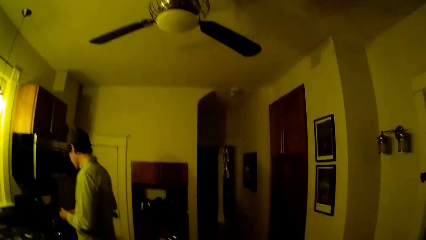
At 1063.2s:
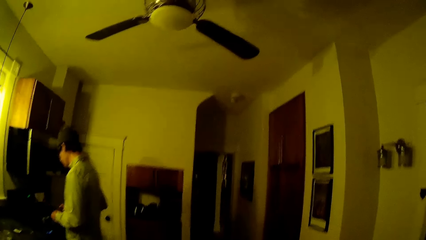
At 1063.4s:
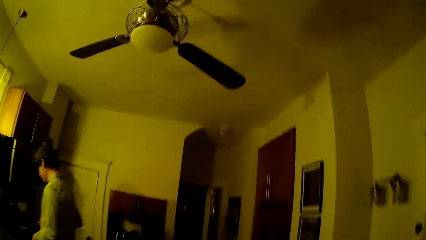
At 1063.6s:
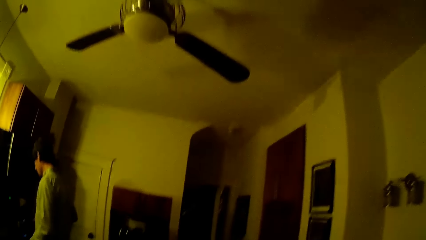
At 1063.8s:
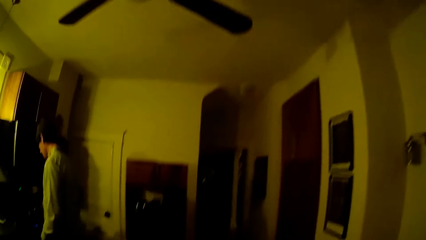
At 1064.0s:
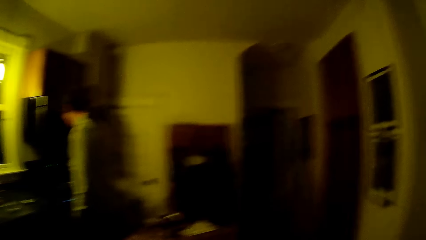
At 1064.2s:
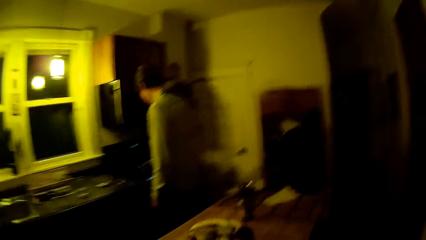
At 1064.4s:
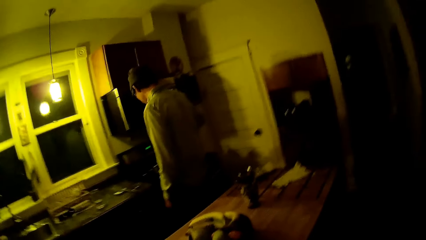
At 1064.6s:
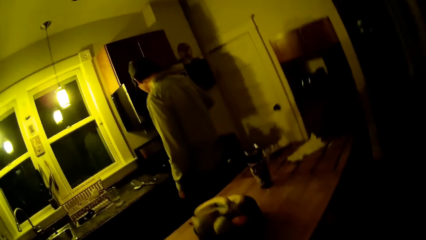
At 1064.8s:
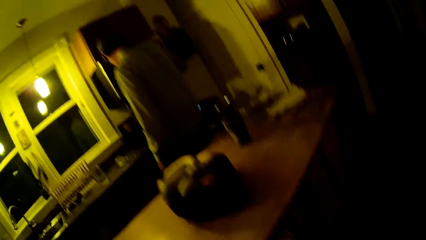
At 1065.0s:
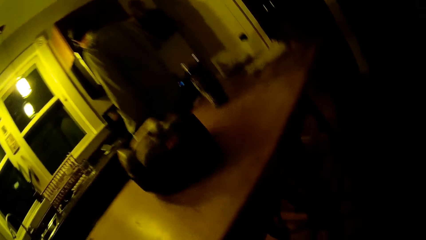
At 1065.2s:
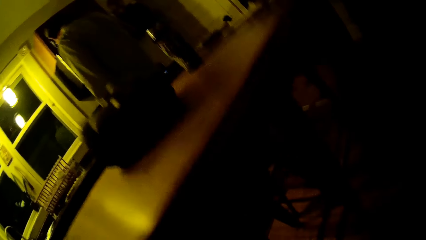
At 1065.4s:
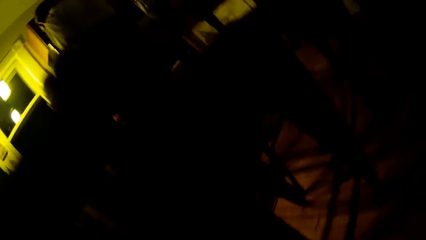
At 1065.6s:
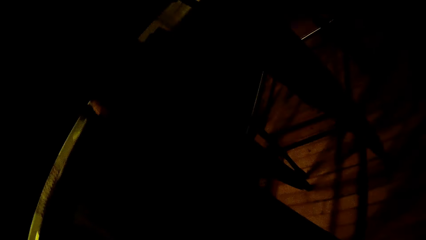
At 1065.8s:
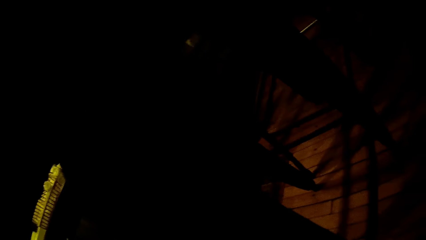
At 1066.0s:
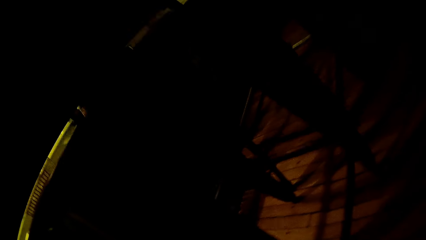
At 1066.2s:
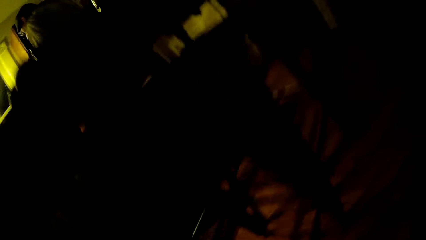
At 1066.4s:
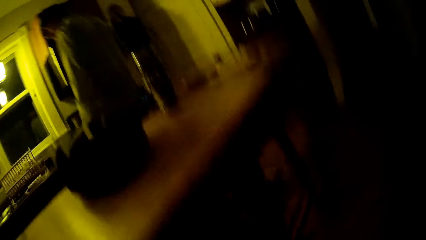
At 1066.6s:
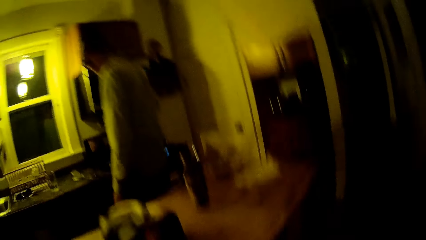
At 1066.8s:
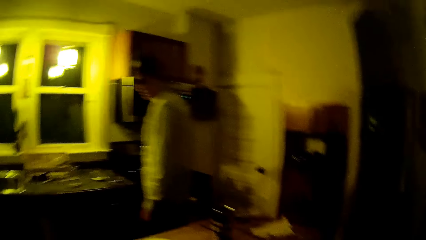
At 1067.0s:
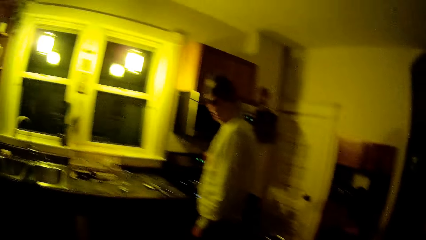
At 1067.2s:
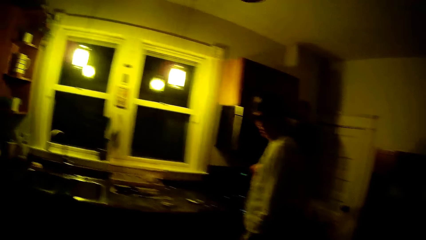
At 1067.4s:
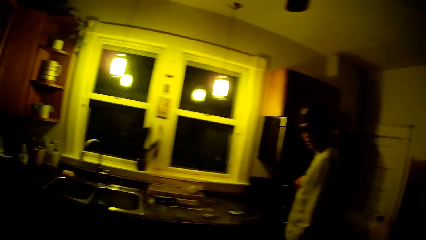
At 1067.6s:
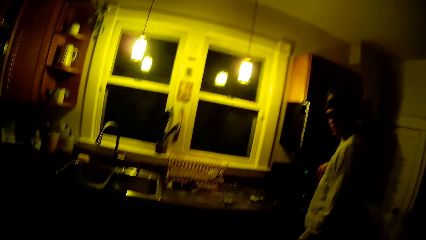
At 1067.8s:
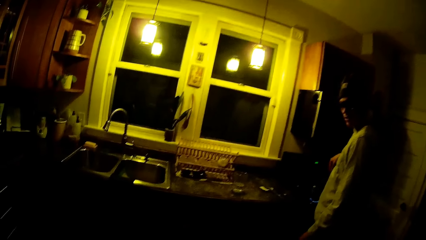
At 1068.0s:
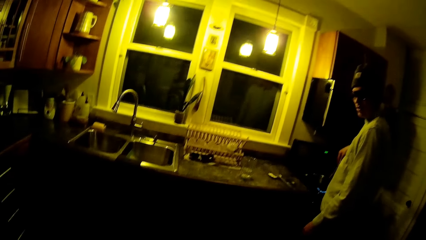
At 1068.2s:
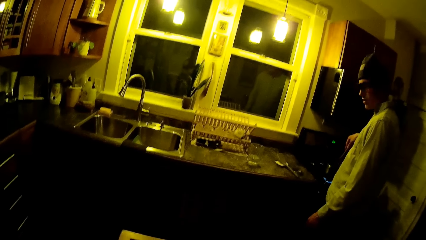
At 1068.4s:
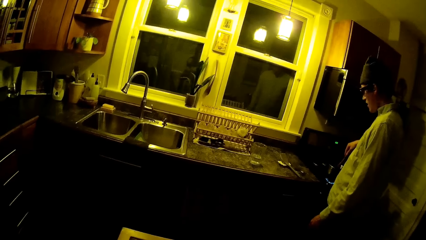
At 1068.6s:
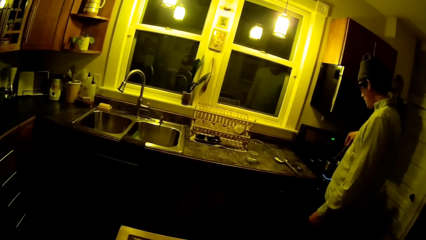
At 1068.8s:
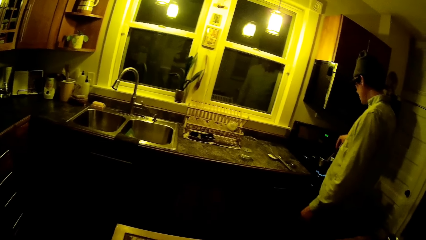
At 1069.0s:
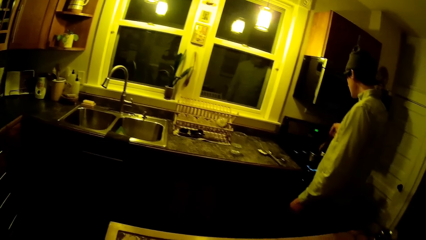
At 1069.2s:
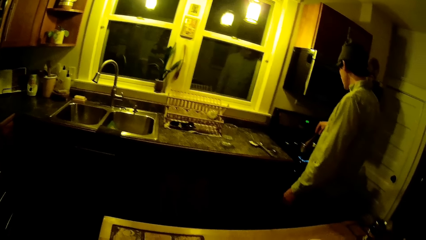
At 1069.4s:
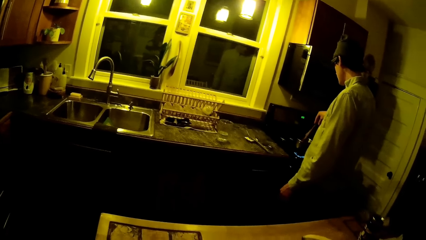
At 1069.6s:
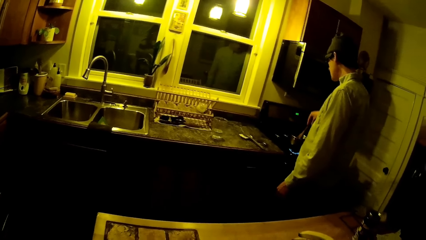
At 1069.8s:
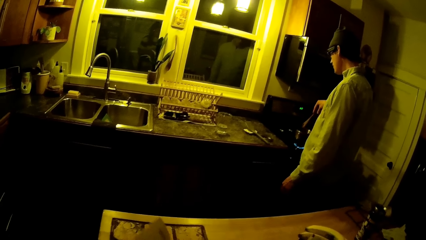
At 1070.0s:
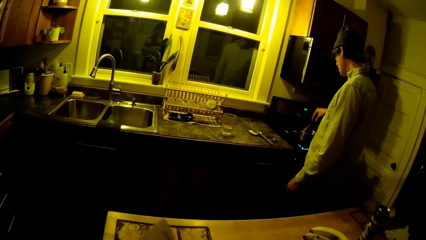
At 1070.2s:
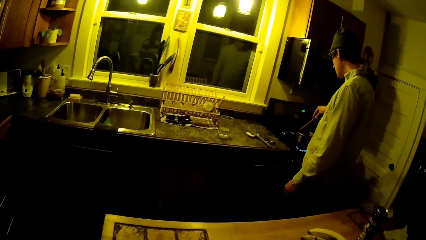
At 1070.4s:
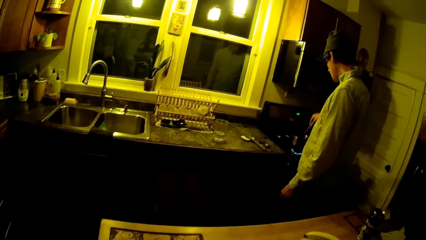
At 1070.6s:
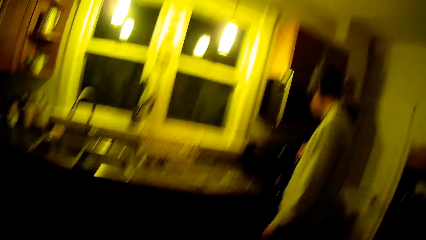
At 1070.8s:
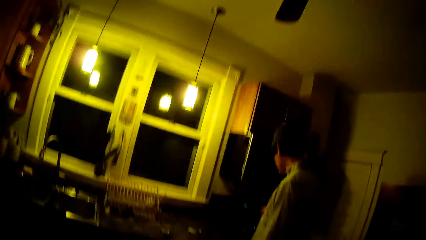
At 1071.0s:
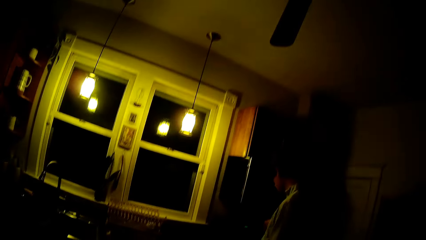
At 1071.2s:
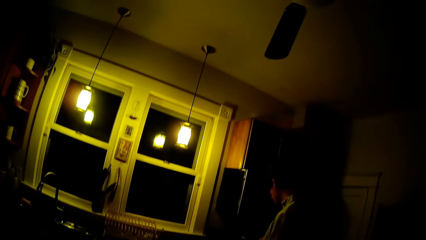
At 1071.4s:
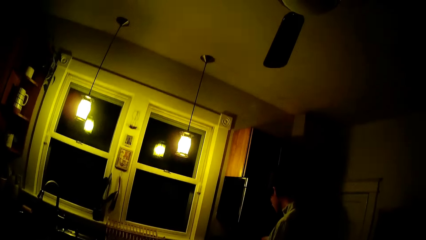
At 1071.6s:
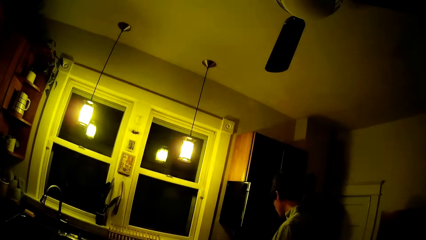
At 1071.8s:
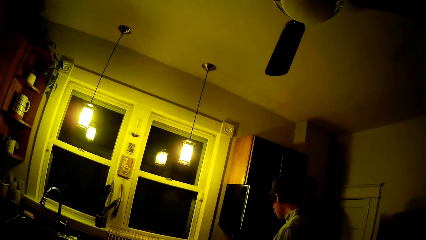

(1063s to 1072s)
A man stirs the spinach in a pot on a cooker with a spatula in his right hand.

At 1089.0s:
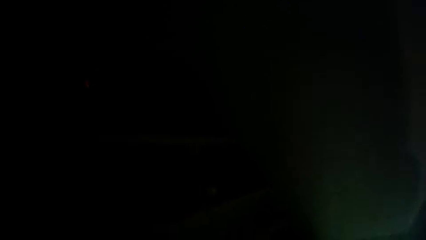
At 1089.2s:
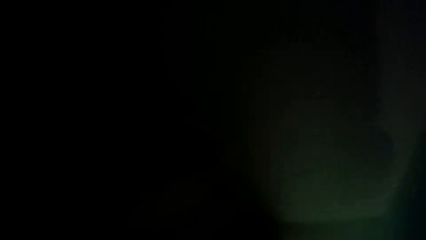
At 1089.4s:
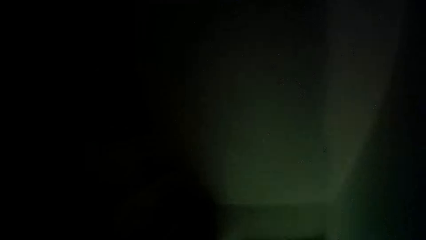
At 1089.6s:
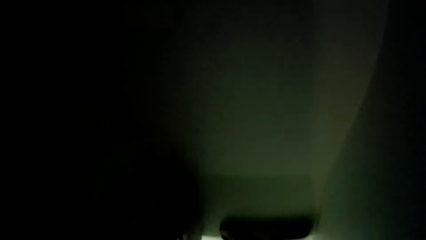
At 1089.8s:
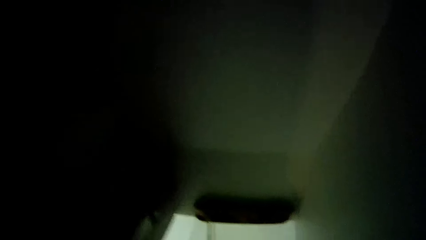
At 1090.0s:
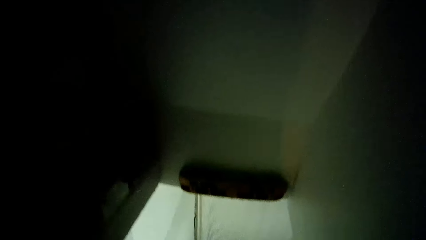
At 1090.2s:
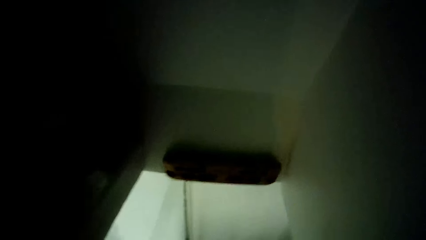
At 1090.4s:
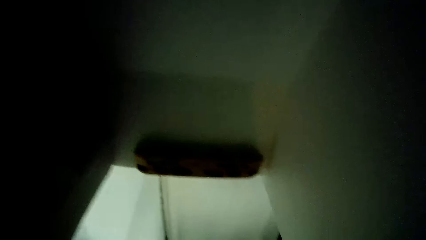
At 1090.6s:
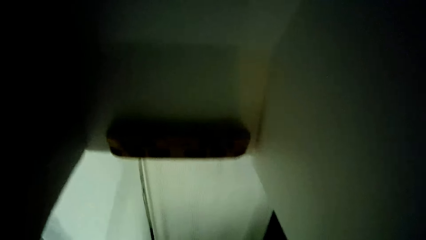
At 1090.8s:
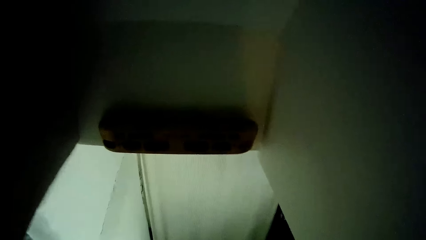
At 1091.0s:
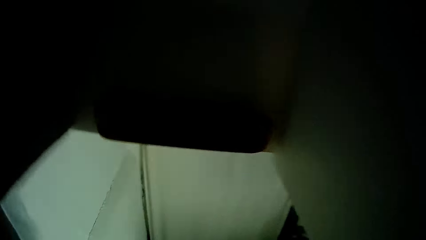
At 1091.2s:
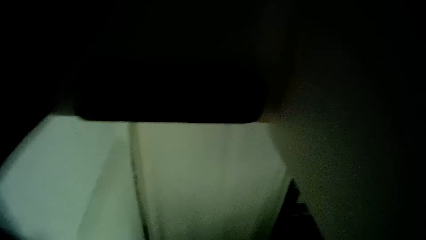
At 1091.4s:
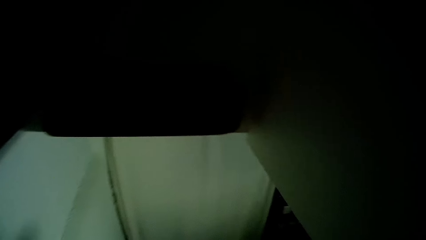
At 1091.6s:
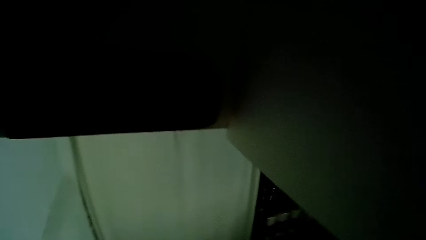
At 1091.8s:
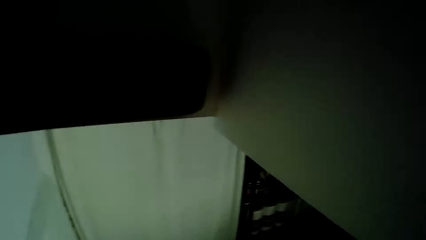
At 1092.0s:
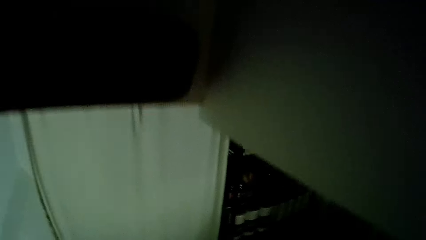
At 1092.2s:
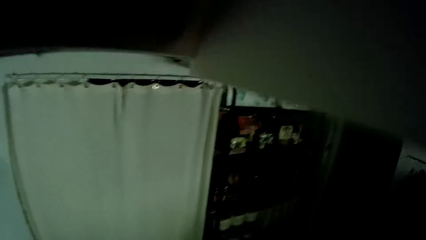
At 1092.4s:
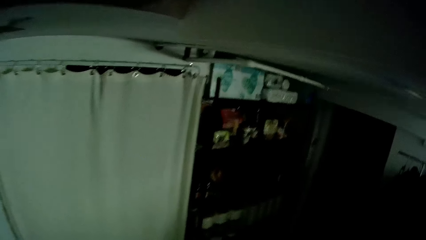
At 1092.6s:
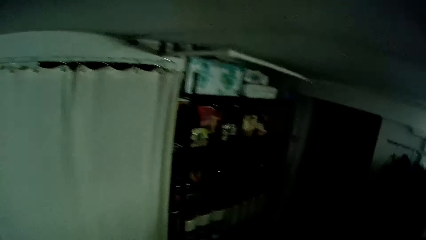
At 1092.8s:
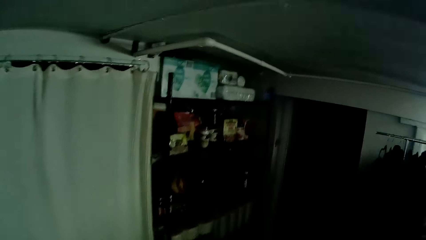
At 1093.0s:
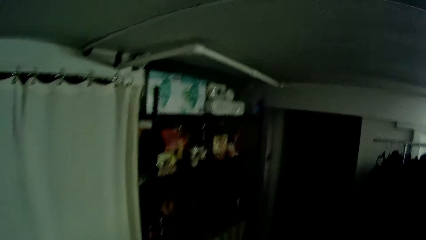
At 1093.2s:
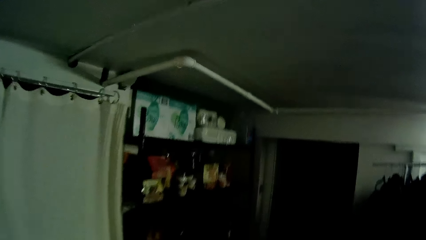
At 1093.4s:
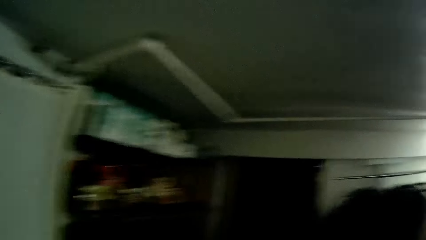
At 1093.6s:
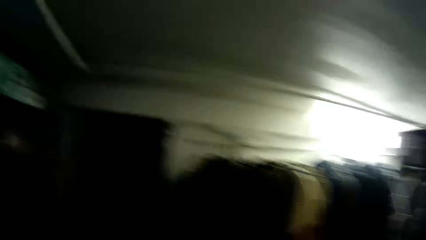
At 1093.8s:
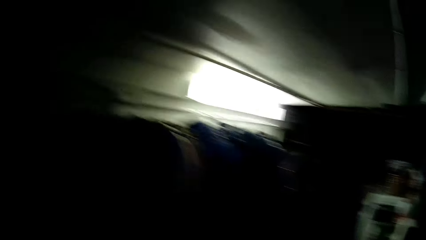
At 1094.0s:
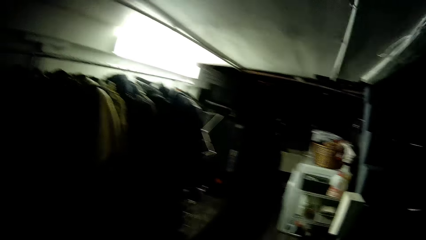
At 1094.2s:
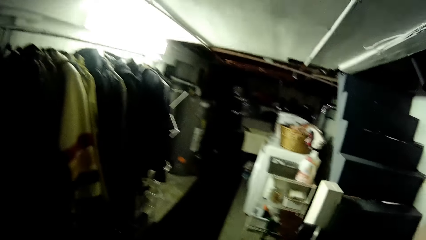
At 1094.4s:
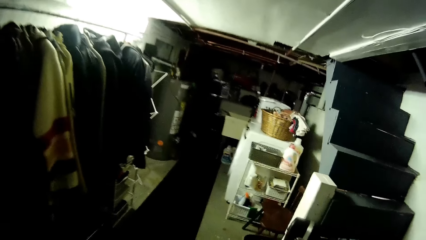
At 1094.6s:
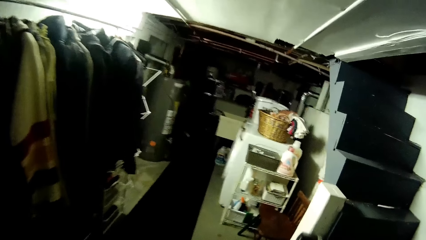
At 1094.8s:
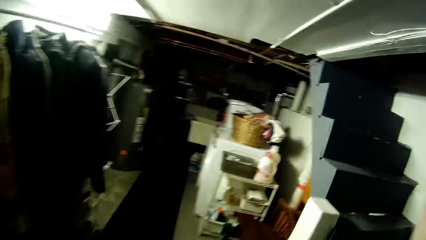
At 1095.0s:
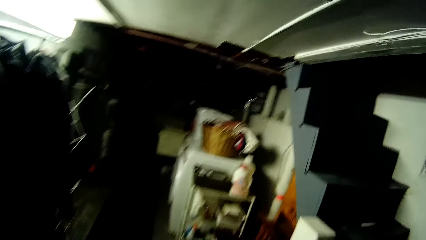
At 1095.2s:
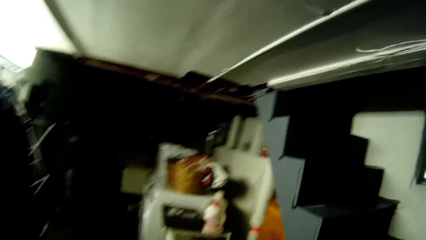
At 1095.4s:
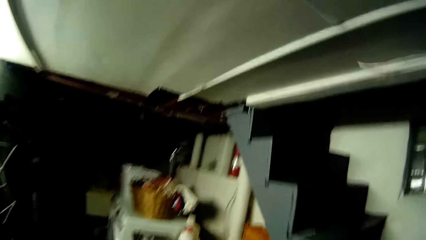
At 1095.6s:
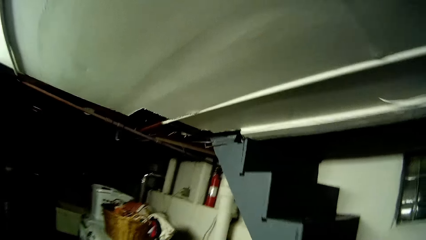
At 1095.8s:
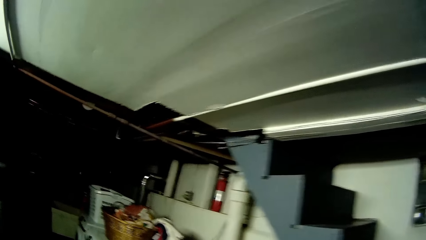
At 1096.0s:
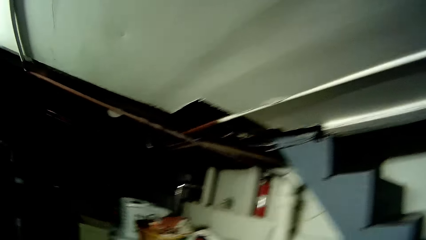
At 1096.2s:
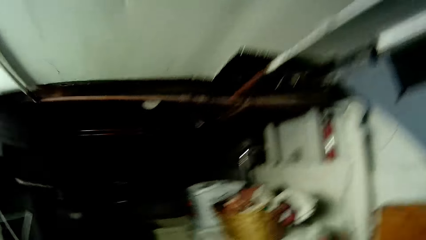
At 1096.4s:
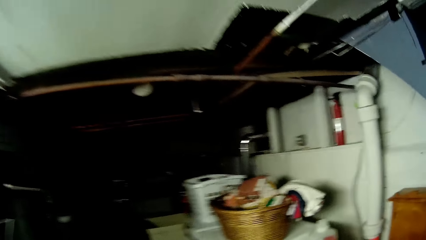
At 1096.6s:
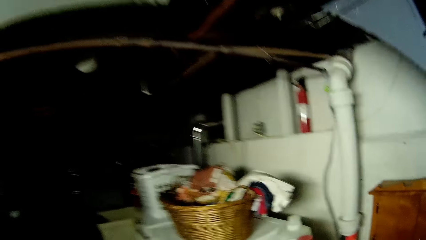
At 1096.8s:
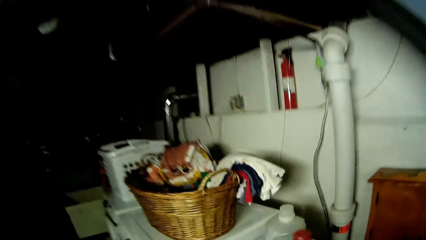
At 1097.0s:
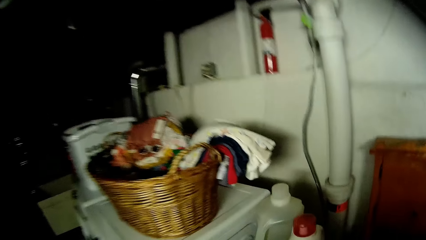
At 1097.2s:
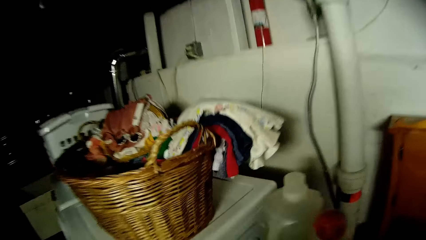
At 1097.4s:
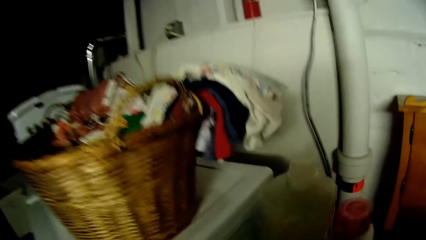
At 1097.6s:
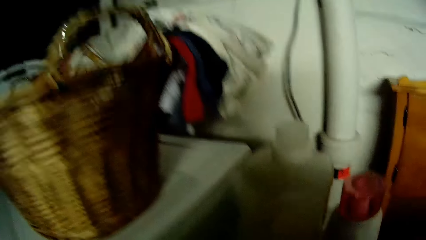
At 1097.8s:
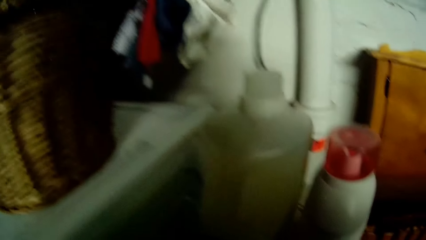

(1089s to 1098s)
The camera wearer walks into a laundry room.
